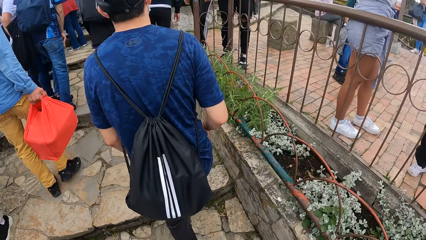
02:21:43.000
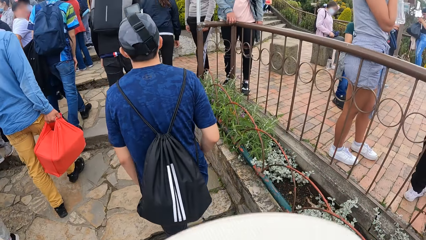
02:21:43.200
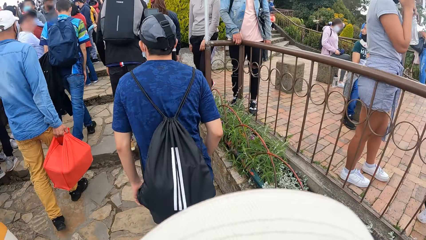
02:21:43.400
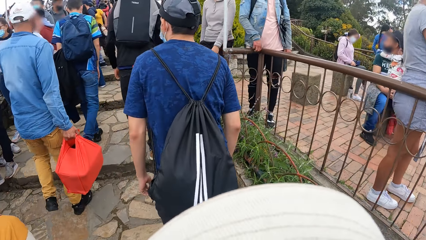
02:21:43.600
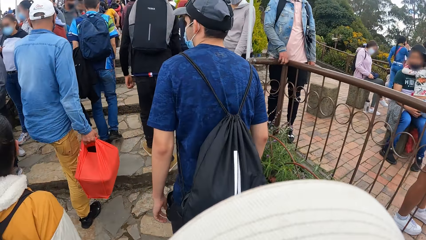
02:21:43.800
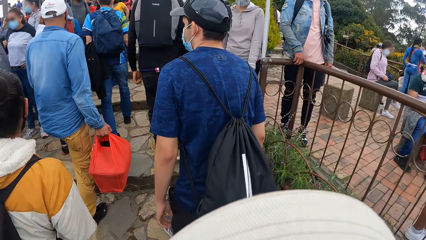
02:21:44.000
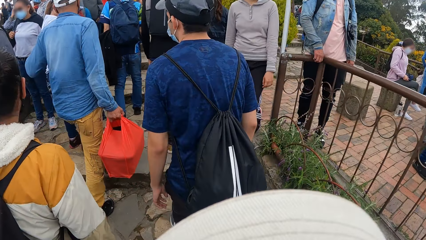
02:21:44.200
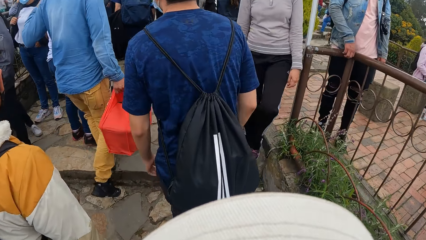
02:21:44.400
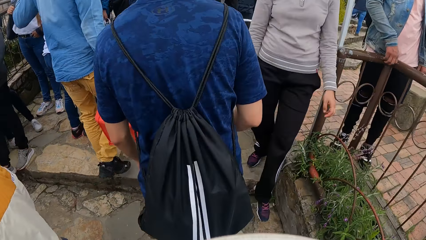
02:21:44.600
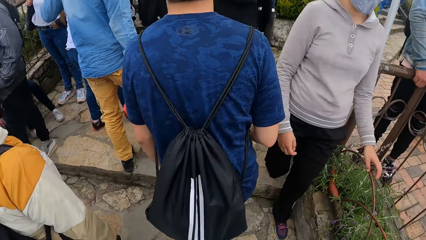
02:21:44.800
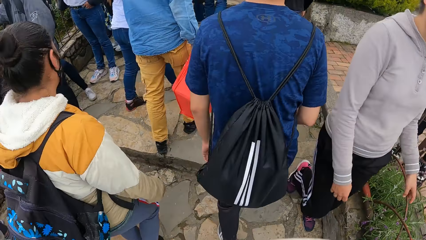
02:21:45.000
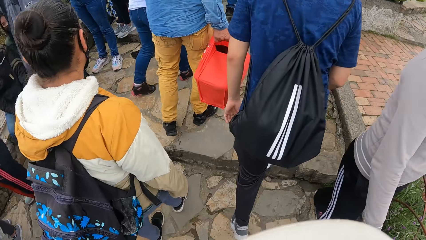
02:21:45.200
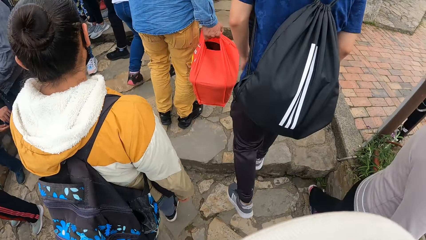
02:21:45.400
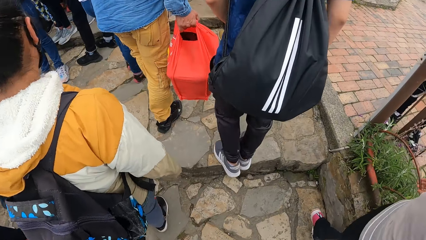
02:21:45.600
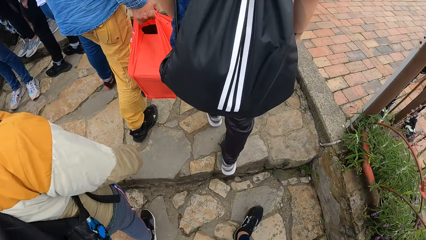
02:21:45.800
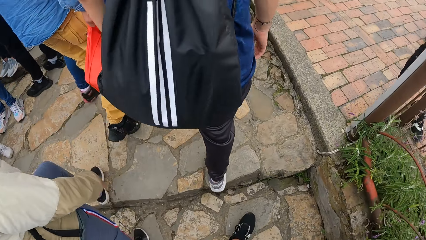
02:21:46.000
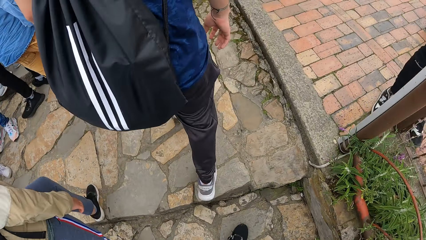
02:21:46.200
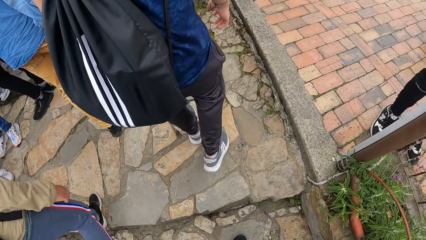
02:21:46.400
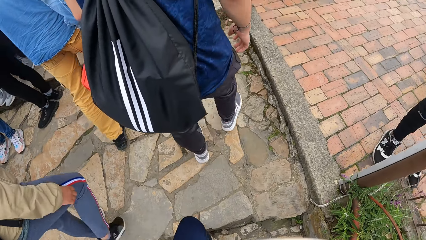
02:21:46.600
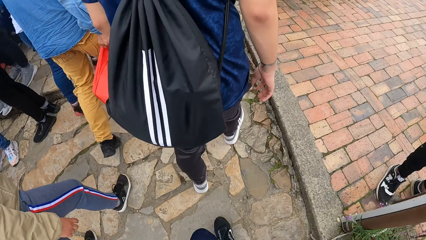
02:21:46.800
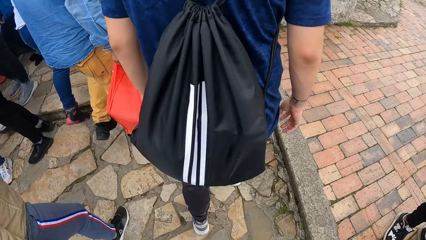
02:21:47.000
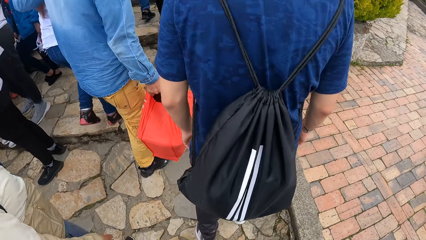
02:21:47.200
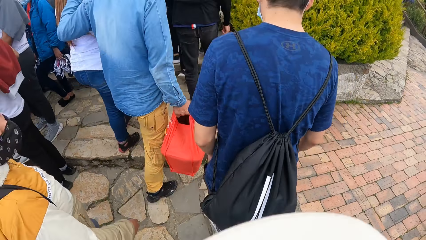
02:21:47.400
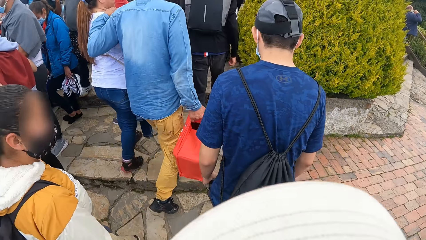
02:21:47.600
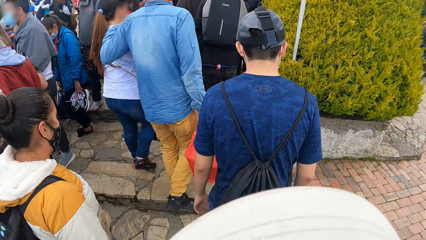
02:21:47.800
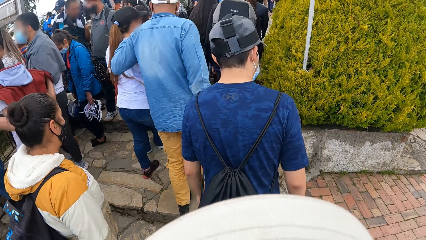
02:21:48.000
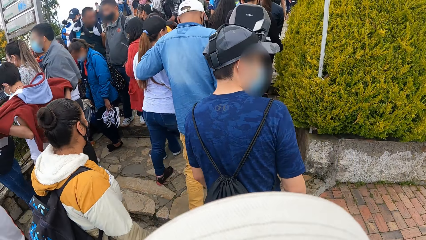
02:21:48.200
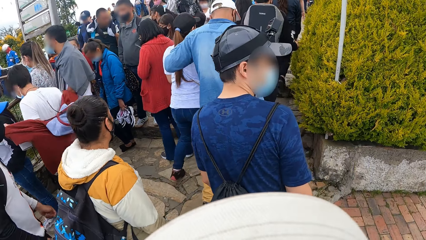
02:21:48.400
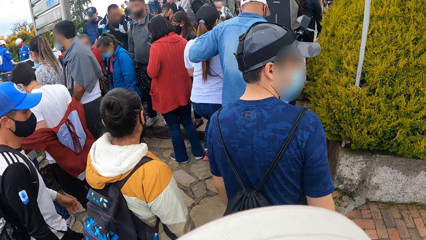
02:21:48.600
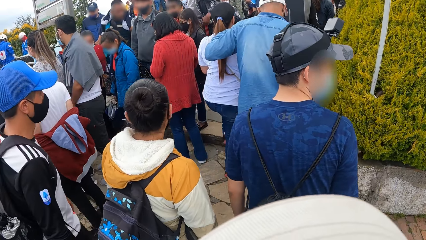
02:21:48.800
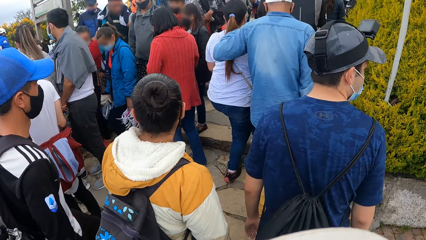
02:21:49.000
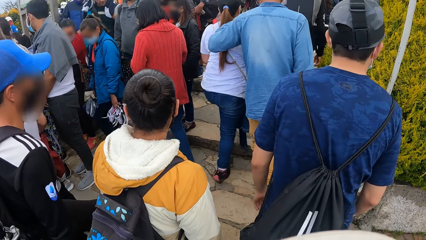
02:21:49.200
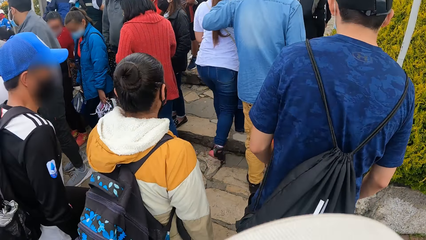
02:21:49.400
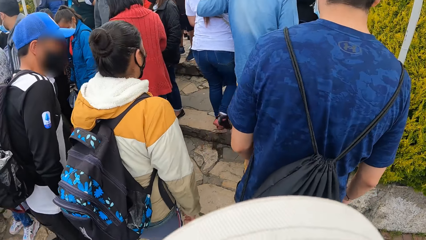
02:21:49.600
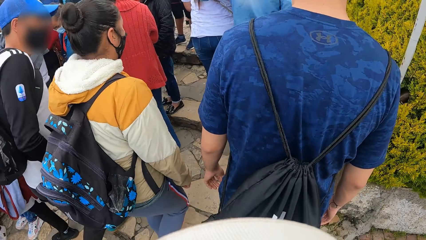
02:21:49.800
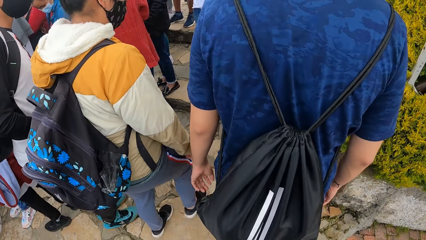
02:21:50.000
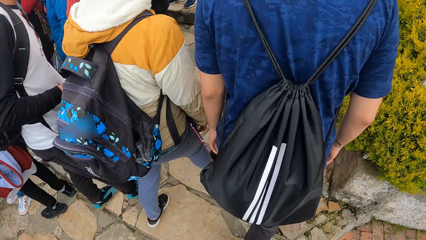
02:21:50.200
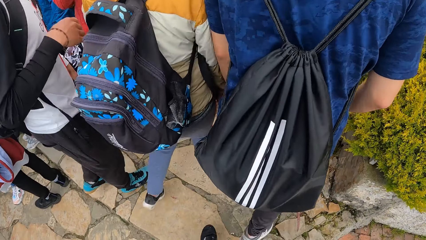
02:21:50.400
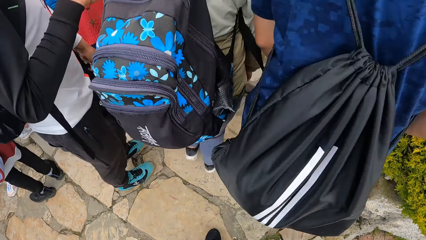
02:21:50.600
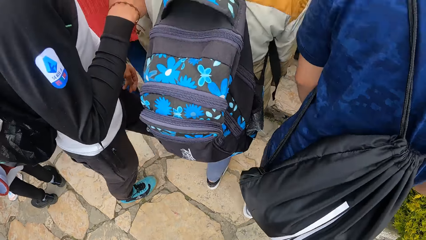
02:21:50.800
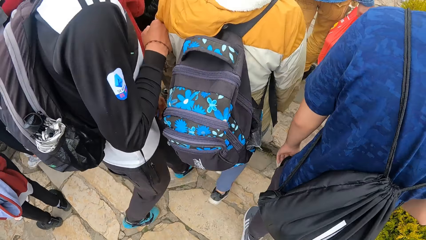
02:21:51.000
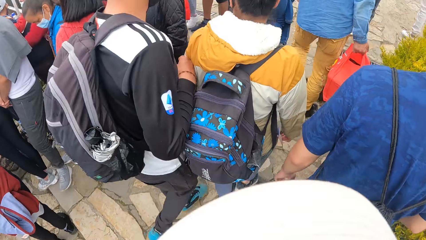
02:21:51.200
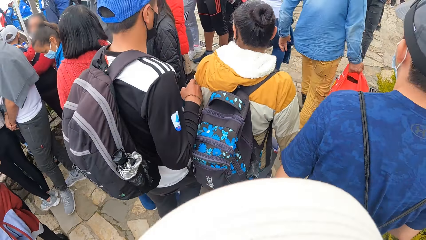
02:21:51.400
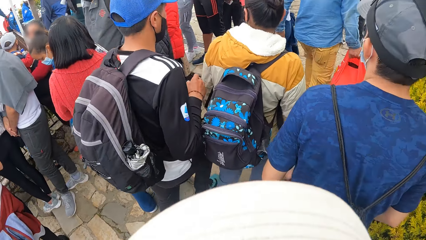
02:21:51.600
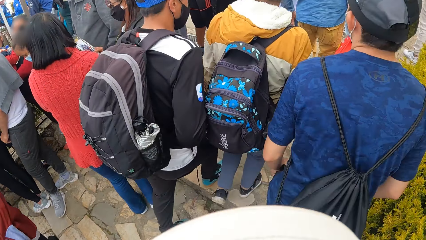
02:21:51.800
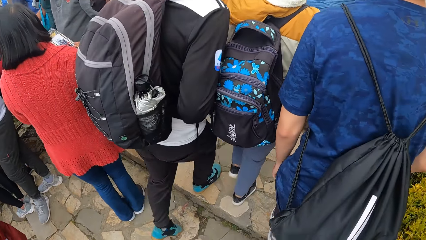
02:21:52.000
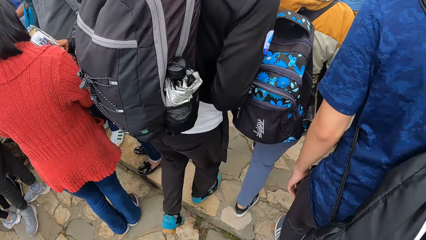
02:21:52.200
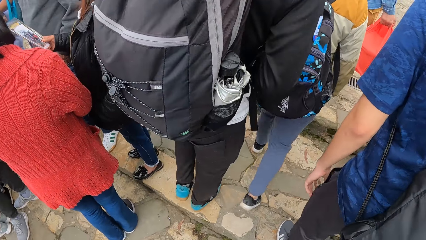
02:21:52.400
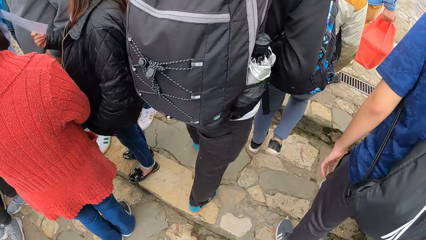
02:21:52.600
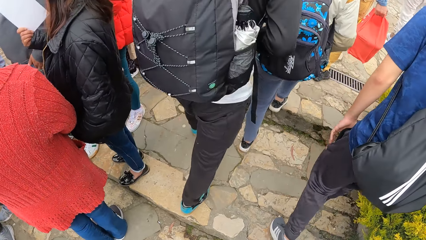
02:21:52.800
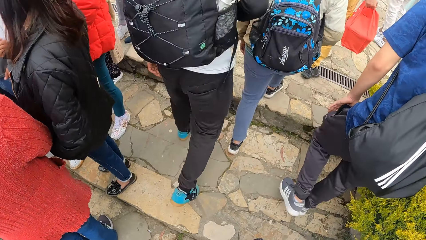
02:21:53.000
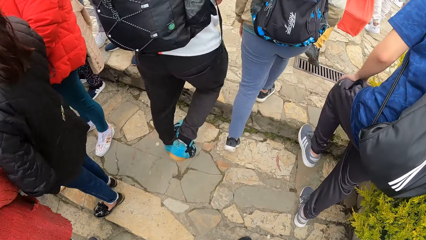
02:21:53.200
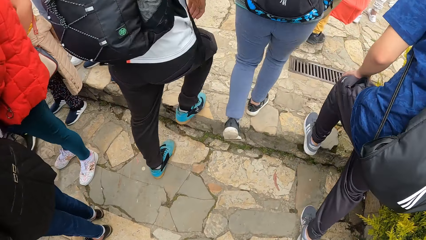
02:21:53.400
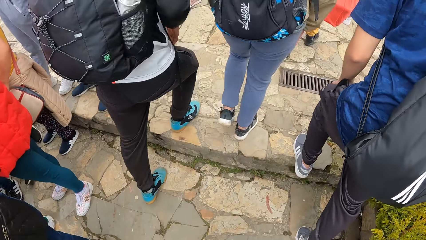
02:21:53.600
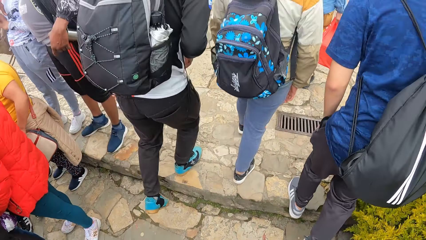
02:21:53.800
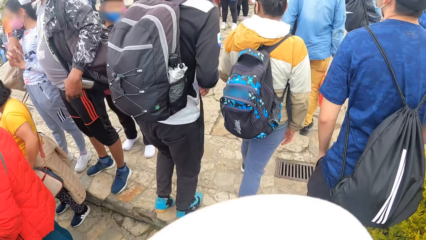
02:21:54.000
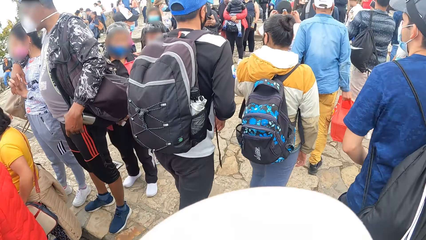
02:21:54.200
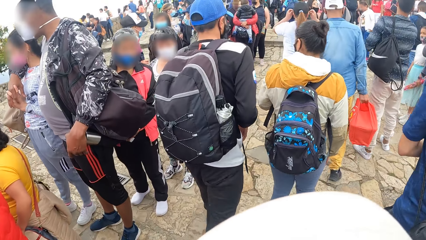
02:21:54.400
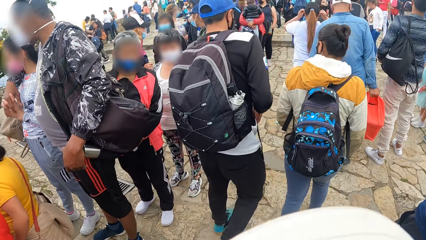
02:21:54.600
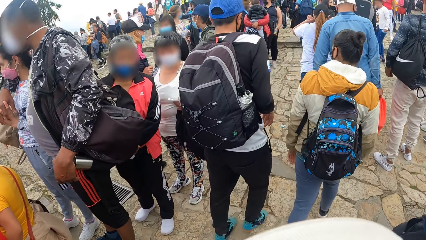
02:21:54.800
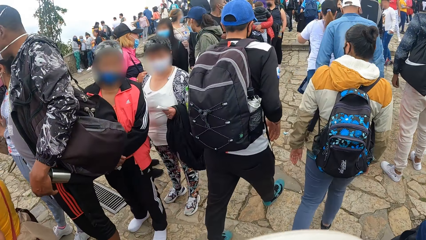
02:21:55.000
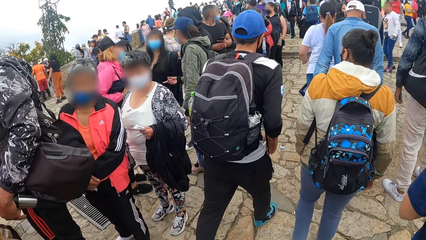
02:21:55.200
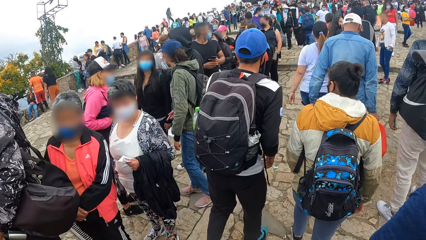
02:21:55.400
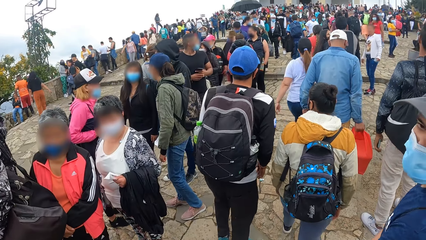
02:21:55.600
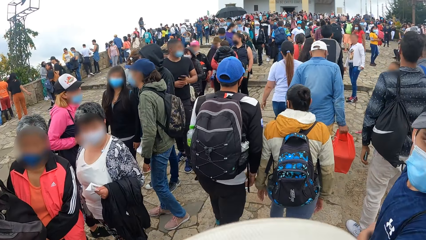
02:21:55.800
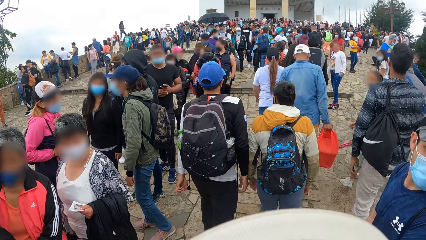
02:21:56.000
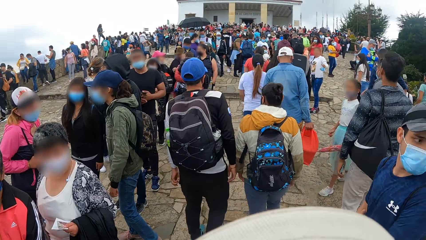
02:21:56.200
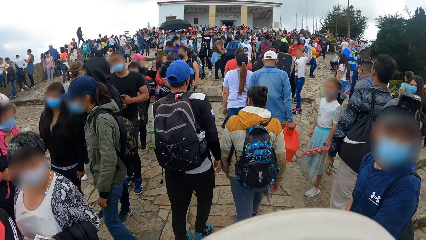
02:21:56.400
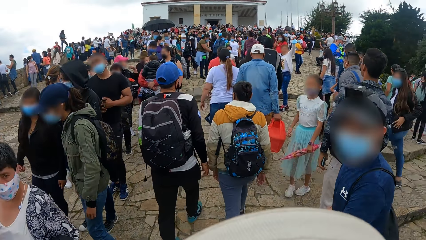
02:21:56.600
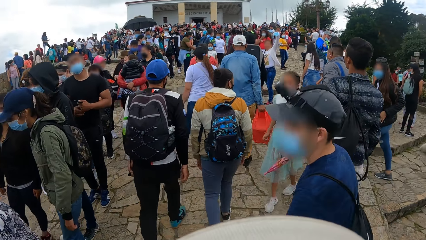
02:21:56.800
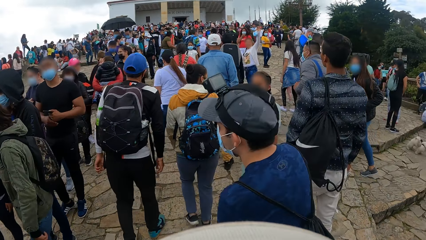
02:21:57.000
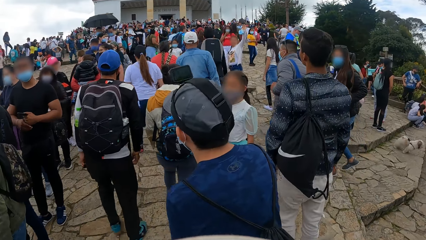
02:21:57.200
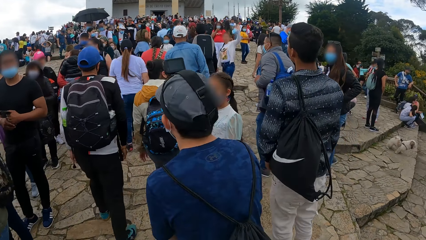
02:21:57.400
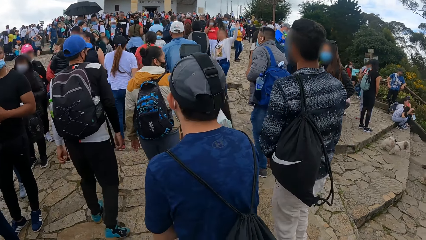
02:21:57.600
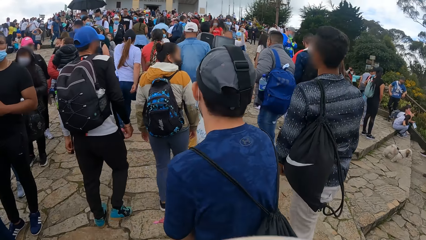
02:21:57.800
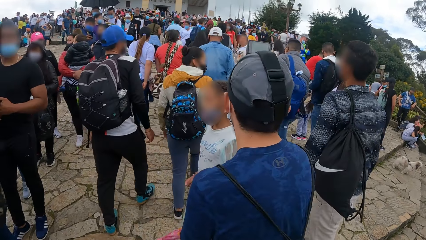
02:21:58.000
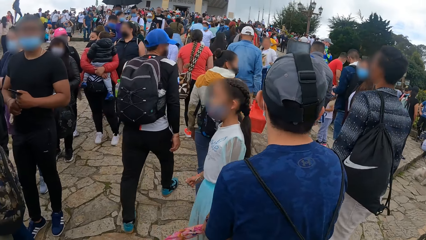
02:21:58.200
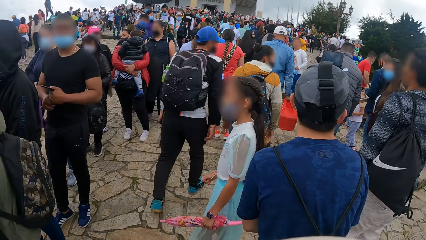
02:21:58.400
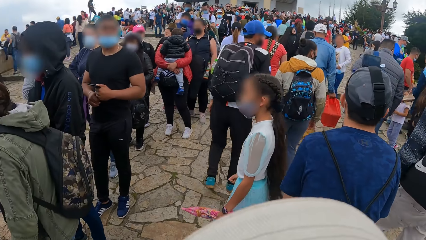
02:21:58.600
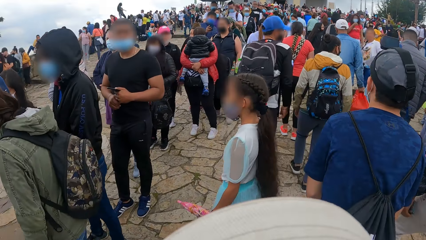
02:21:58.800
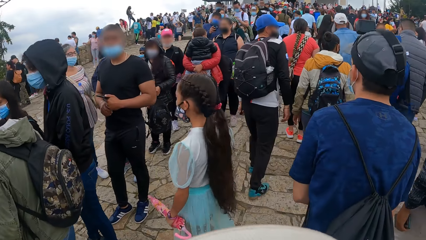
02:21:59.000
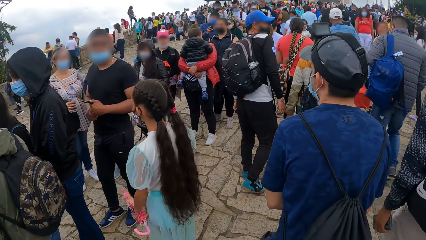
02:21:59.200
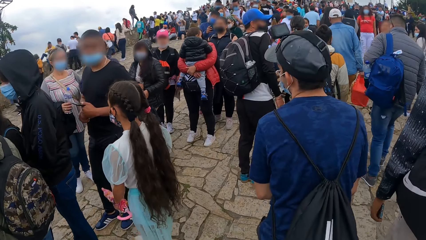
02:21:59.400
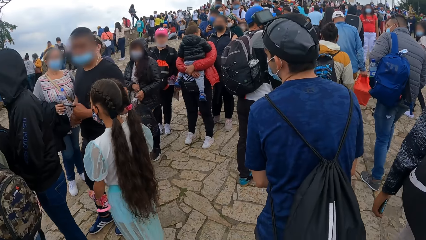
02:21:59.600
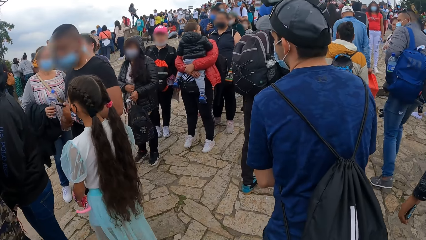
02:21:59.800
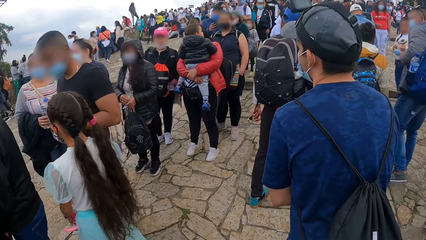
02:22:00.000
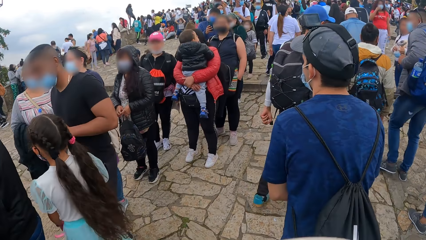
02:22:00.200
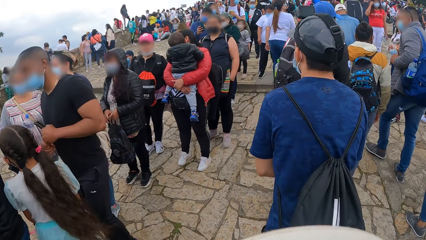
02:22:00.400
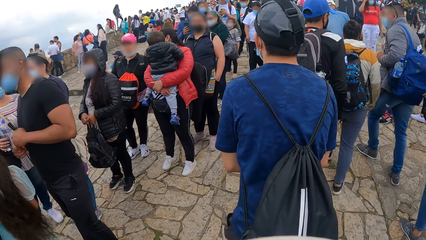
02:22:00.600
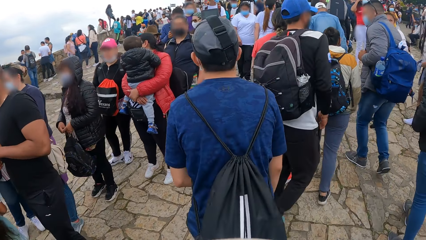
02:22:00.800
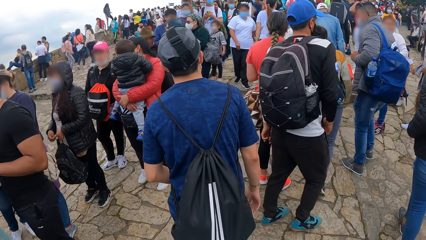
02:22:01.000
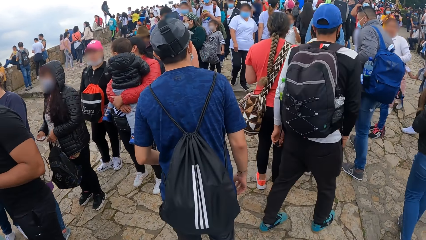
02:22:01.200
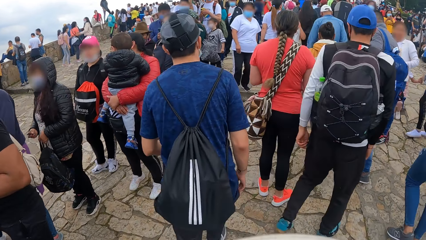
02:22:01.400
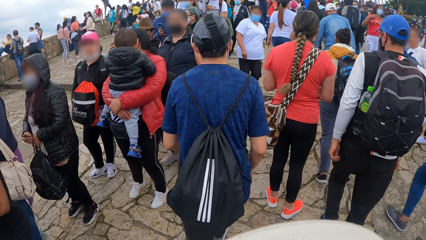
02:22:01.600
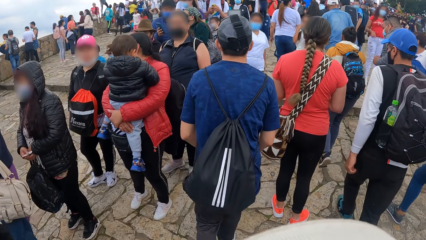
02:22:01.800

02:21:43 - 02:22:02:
The camera wearer walks on the pavement. A man walks on the pavement.
